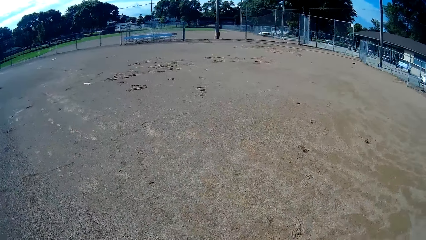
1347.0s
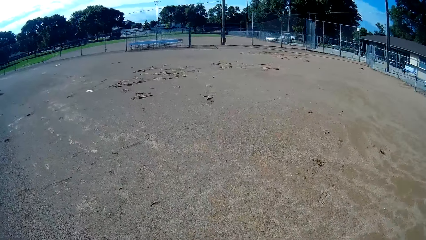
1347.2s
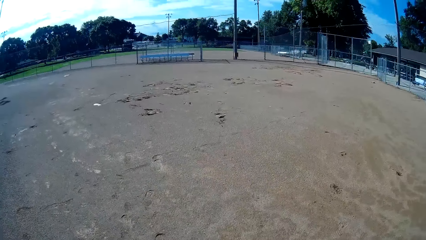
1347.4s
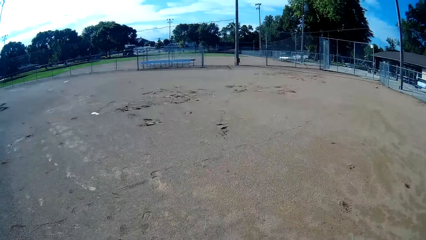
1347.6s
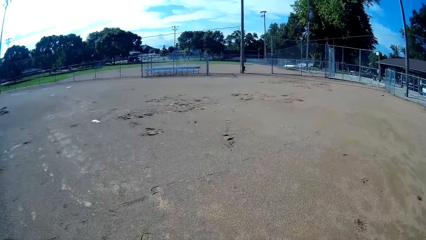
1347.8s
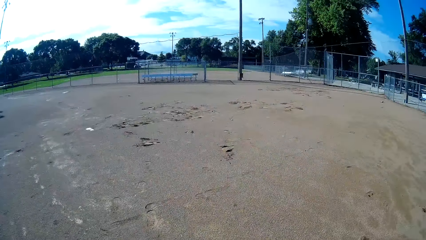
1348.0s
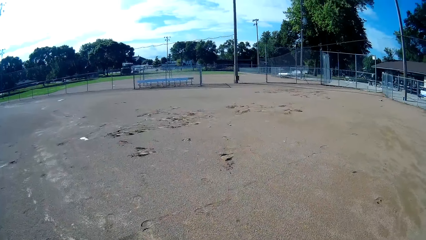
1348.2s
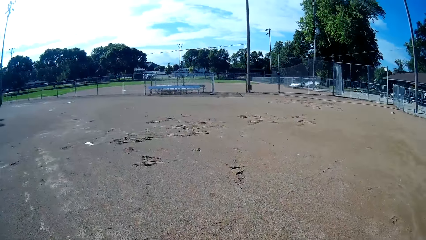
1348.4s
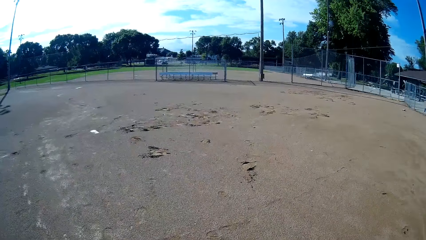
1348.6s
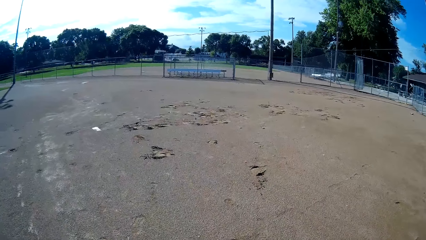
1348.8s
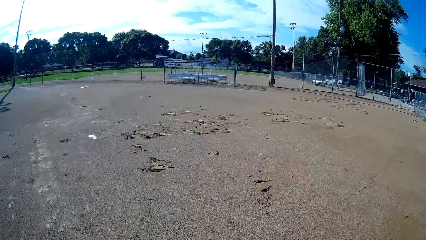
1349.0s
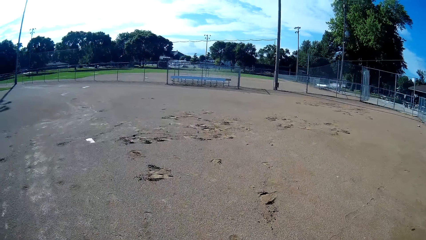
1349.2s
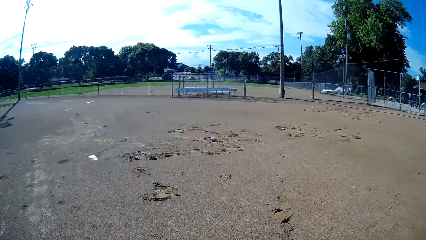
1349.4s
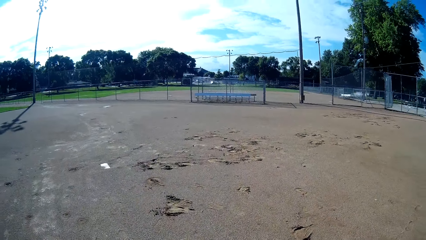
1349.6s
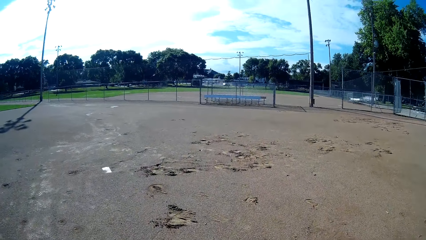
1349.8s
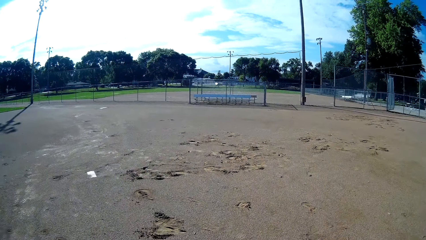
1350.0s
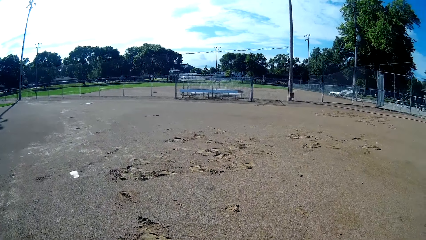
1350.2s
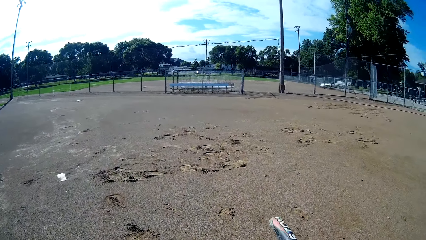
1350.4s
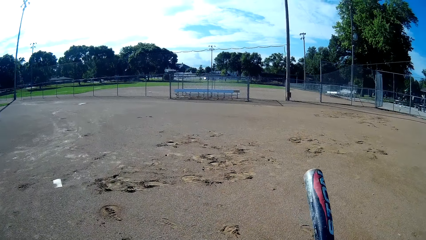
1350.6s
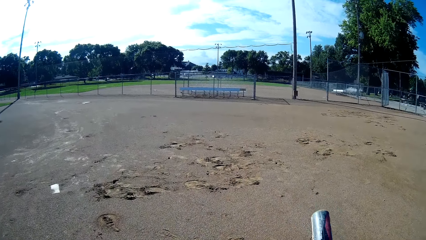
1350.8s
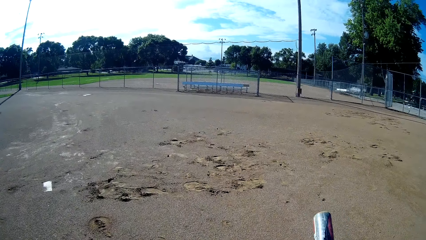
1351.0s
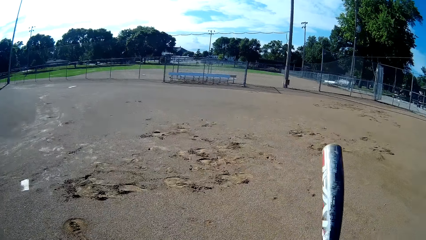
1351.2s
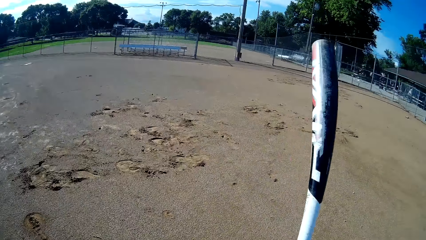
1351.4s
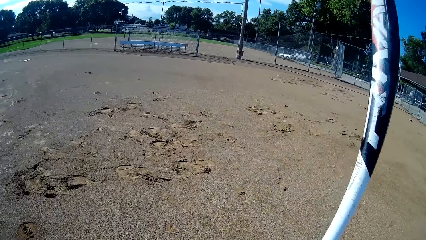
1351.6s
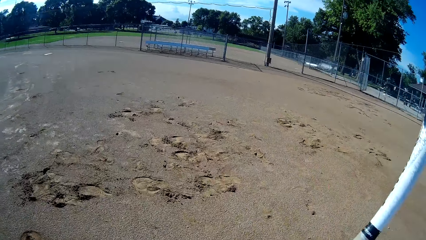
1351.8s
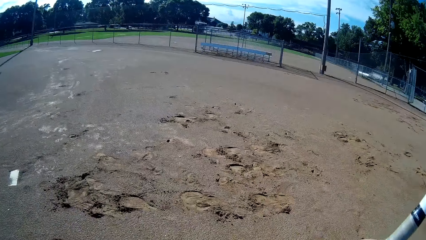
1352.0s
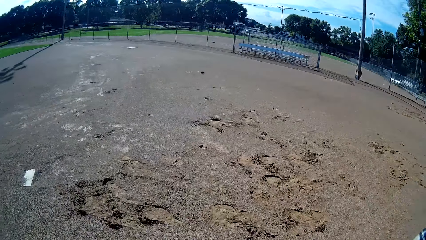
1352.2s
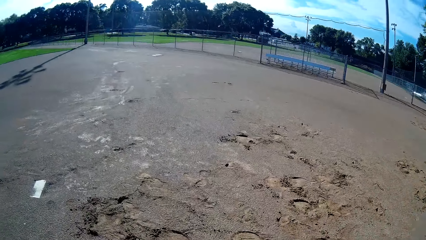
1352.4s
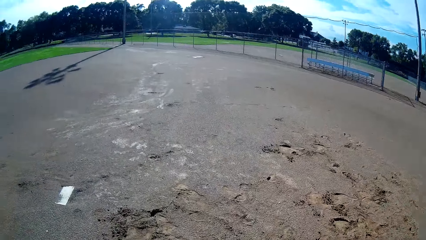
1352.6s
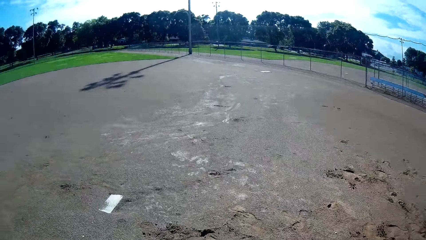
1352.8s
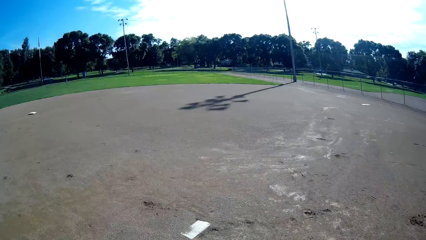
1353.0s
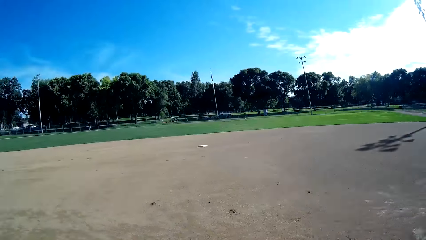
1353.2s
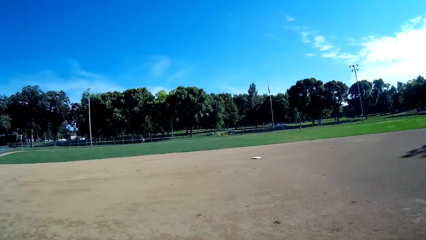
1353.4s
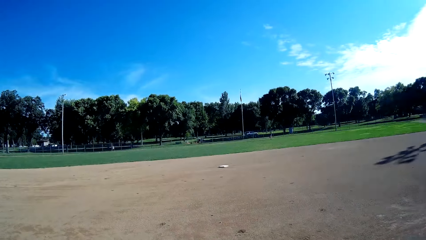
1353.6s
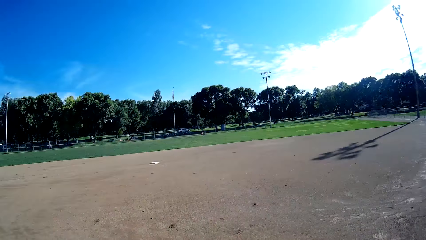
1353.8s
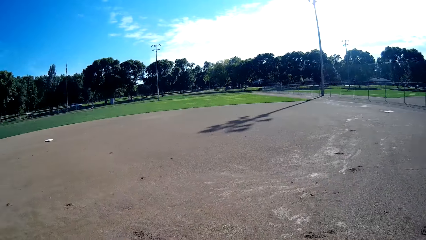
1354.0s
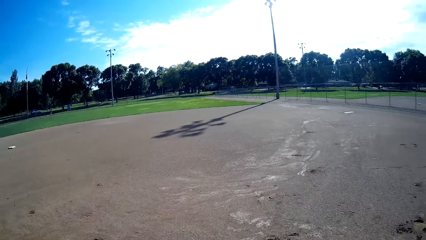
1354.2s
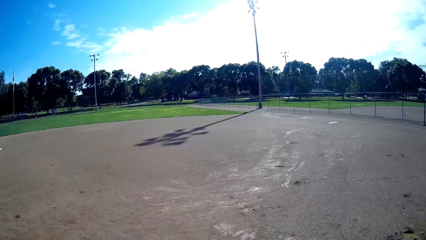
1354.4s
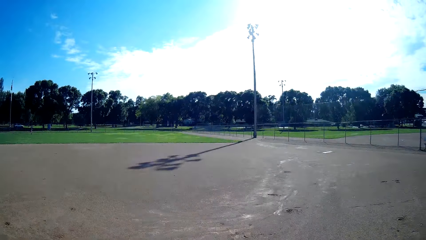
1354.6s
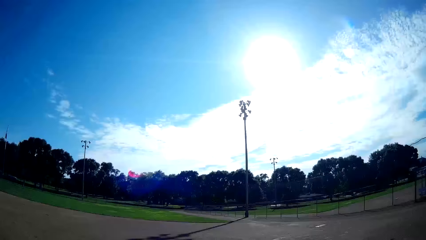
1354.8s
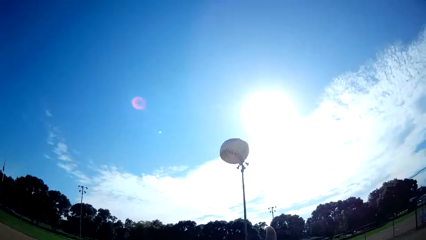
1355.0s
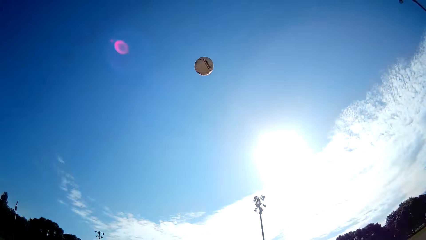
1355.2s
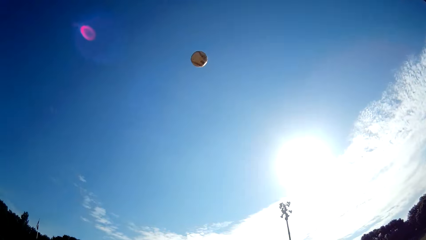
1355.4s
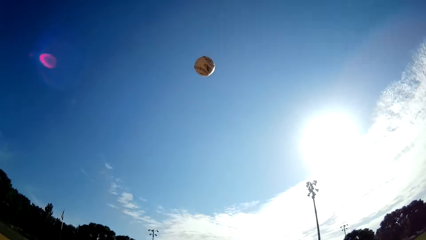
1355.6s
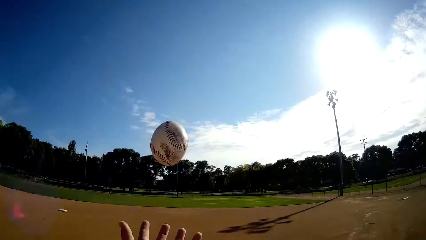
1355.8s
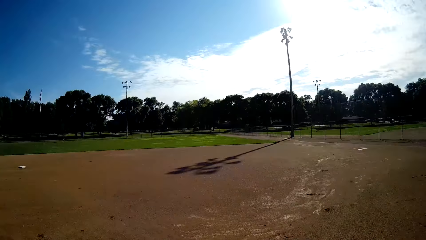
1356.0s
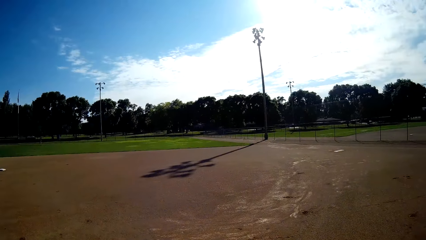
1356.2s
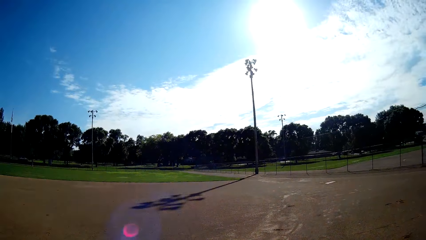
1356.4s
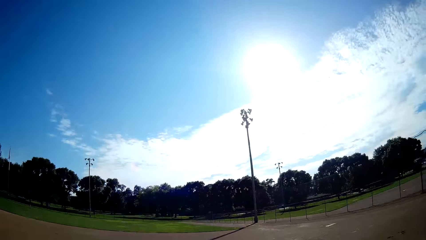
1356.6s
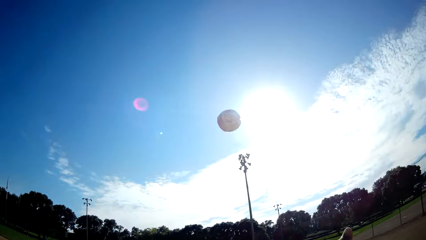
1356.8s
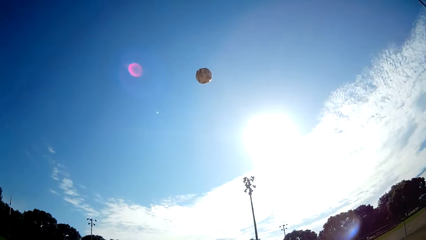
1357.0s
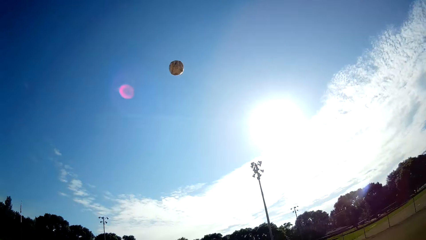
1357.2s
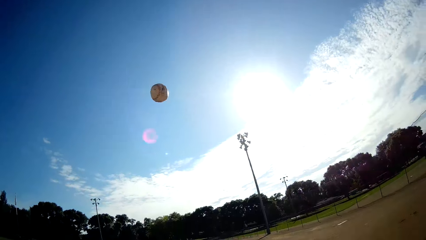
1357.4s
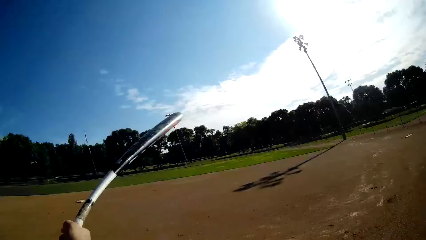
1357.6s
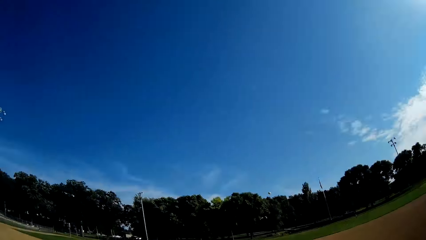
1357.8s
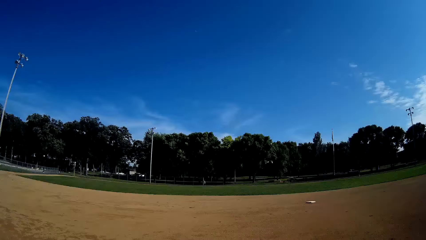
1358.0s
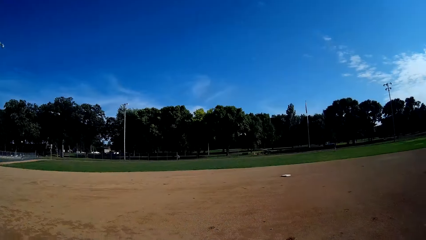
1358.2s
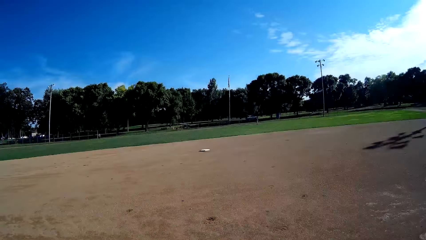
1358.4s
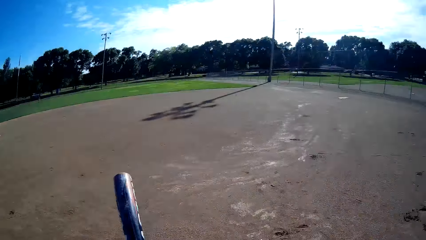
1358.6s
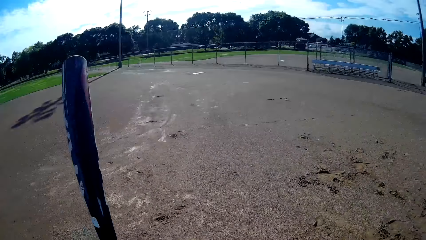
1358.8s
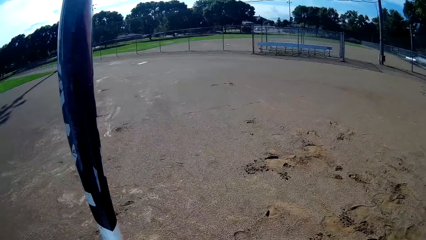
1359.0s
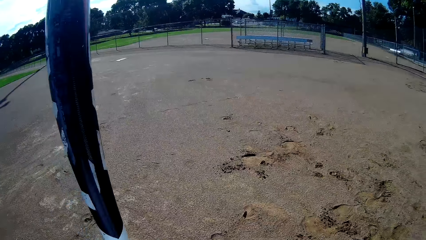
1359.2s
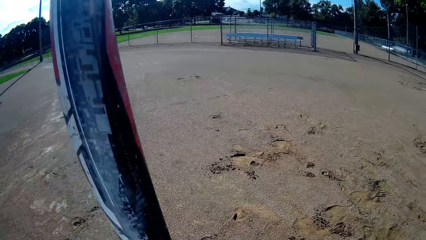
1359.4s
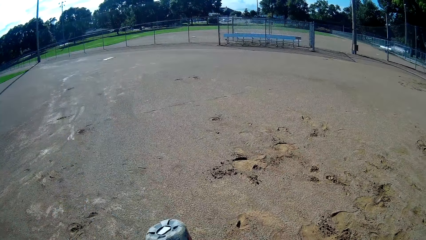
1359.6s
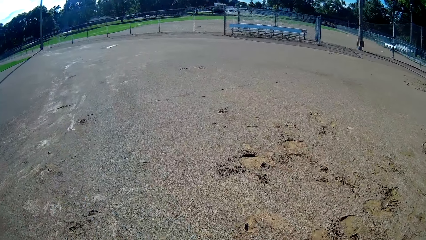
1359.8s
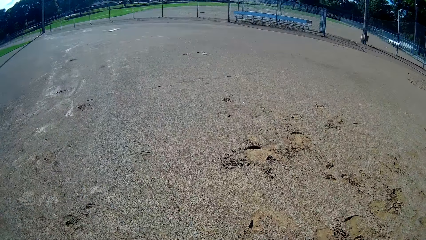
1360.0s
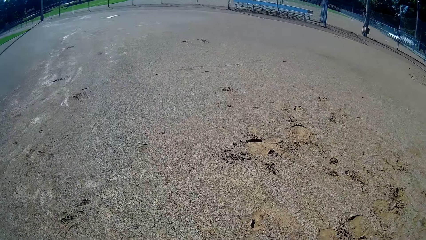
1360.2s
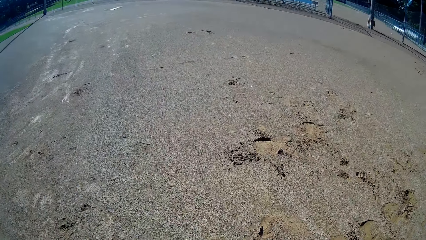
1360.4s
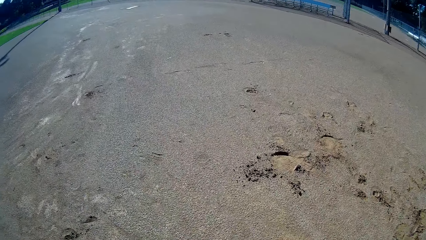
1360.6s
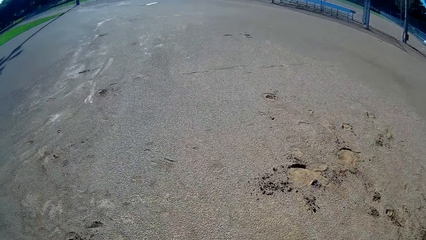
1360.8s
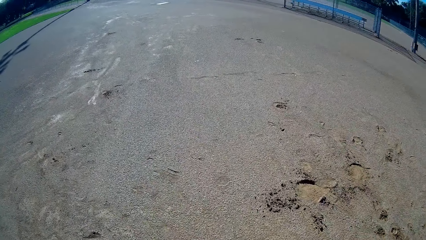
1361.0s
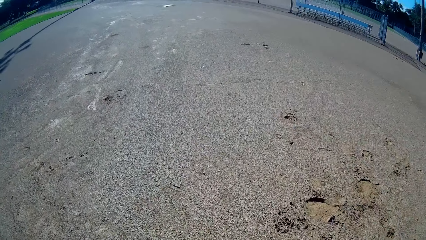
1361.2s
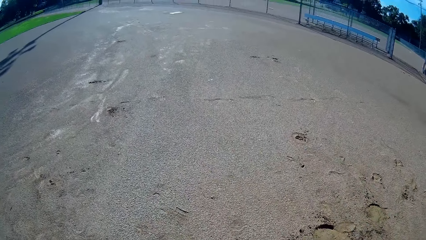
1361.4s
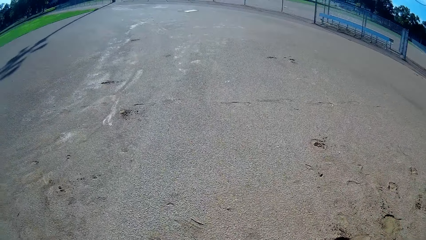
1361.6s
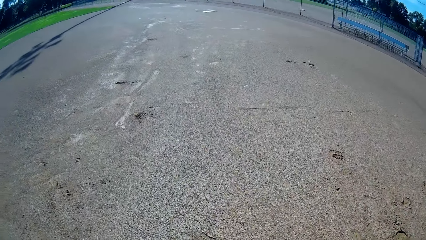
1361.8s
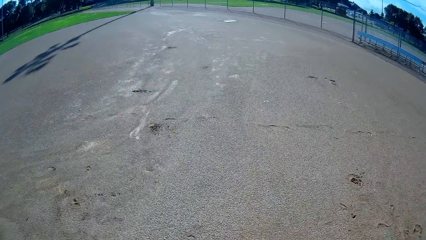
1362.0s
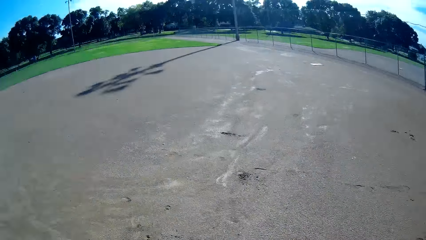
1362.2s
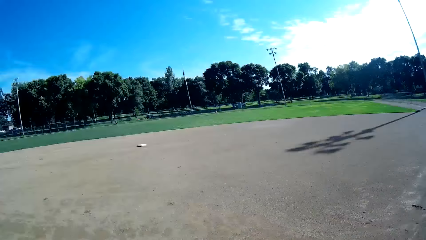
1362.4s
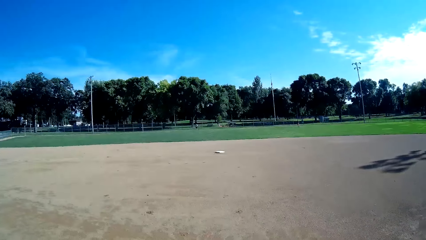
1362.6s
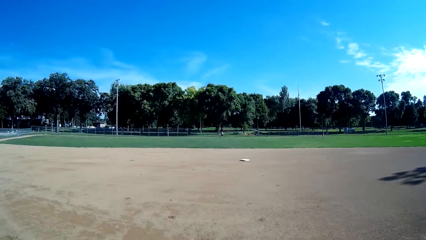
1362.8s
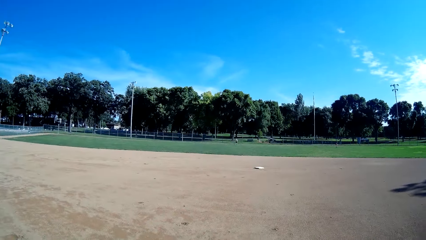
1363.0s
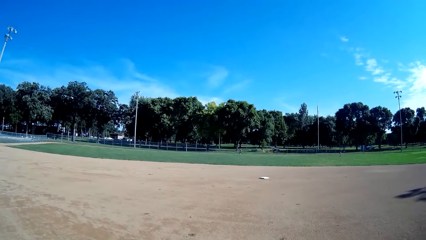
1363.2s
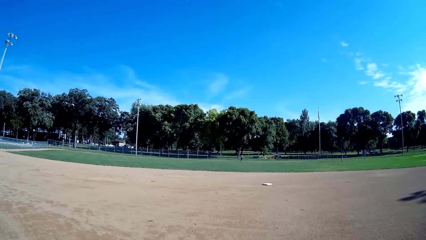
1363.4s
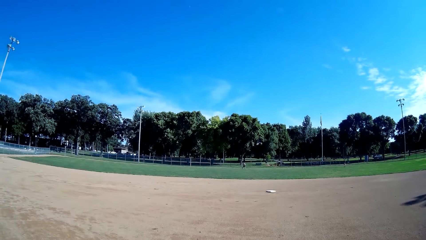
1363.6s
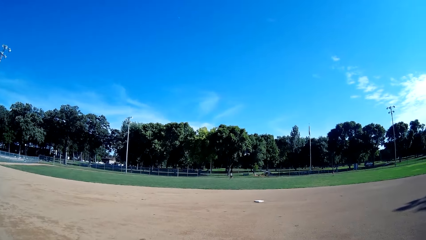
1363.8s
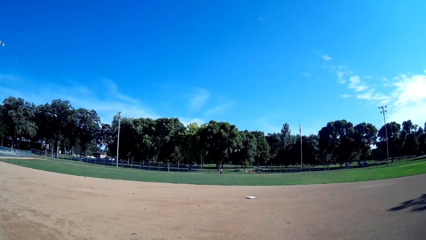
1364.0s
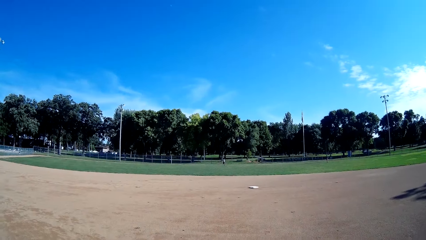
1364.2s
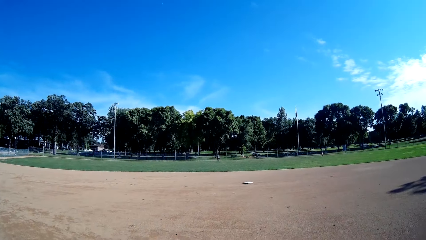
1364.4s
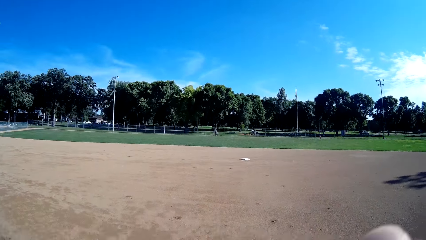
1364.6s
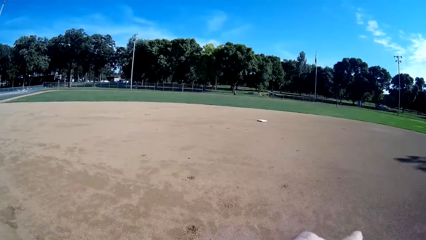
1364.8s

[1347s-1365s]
The camera wearer throws the baseball up. They throw the baseball up again. They hit the baseball with the baseball bat towards a man. They stare around. The man throws the baseball.
